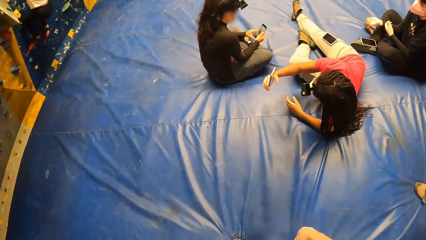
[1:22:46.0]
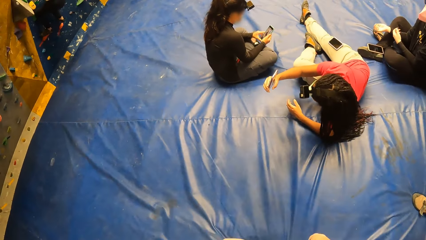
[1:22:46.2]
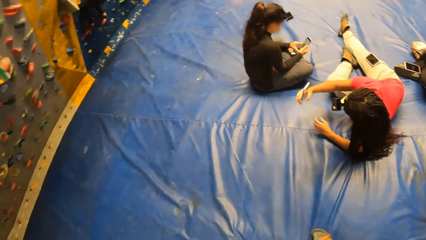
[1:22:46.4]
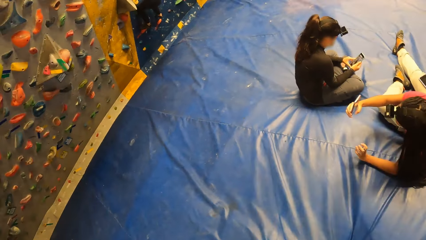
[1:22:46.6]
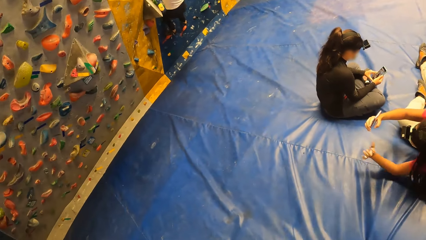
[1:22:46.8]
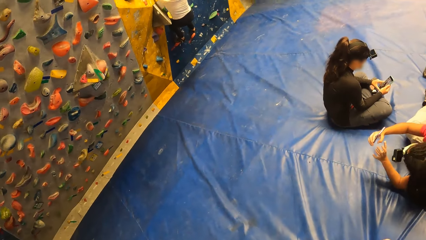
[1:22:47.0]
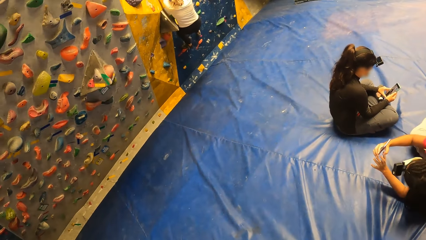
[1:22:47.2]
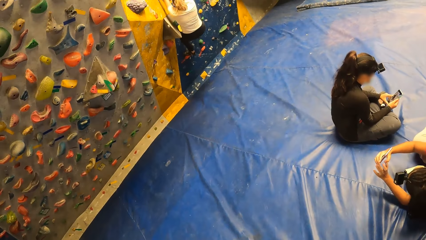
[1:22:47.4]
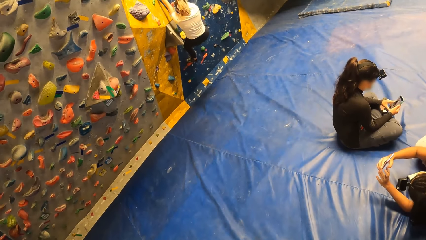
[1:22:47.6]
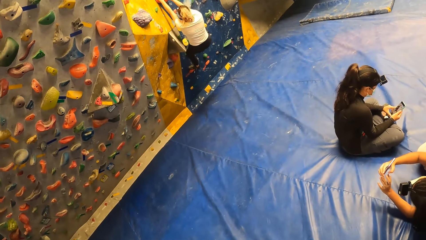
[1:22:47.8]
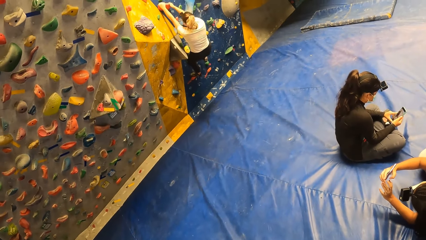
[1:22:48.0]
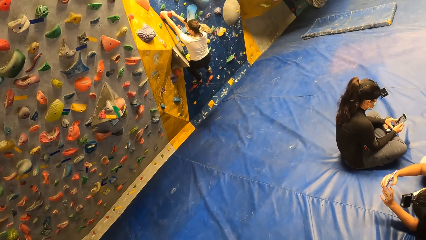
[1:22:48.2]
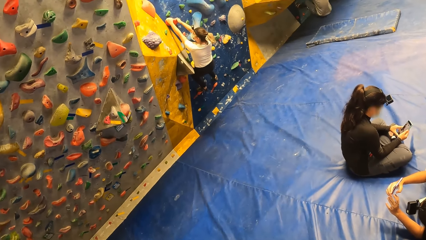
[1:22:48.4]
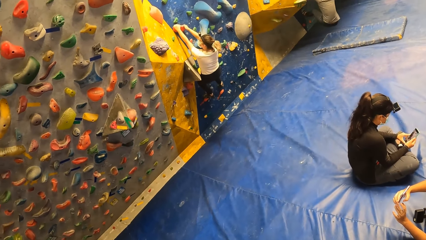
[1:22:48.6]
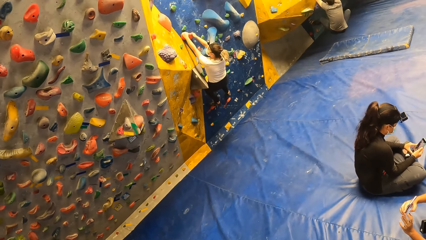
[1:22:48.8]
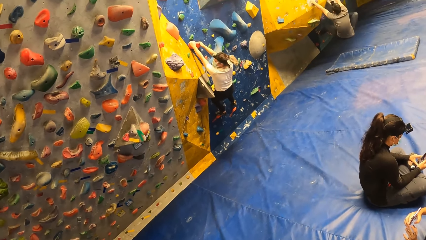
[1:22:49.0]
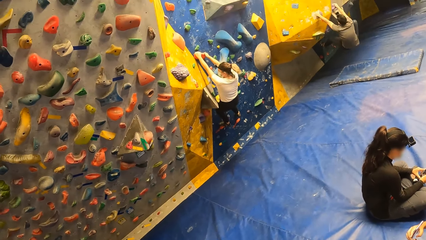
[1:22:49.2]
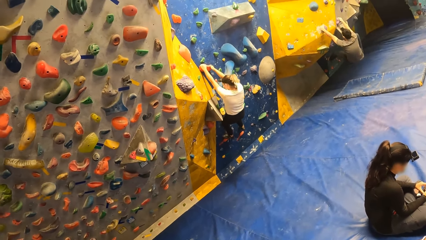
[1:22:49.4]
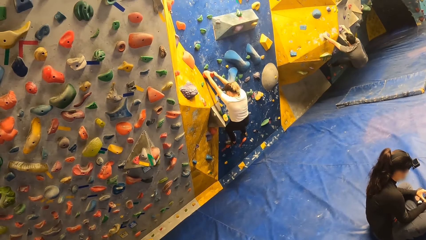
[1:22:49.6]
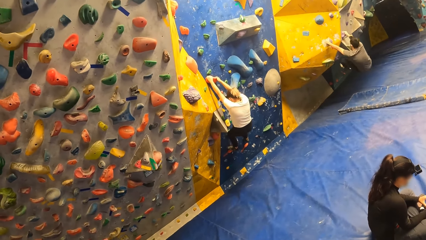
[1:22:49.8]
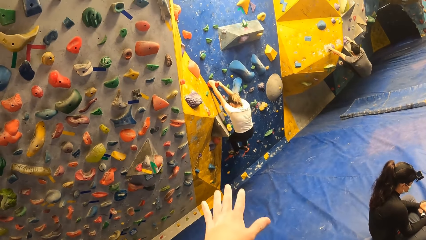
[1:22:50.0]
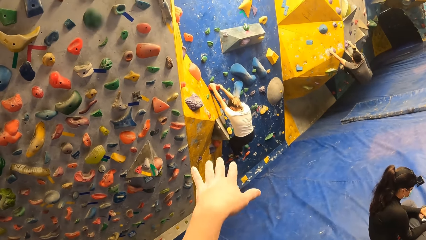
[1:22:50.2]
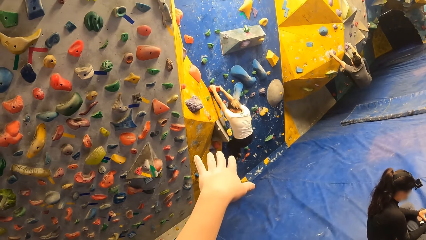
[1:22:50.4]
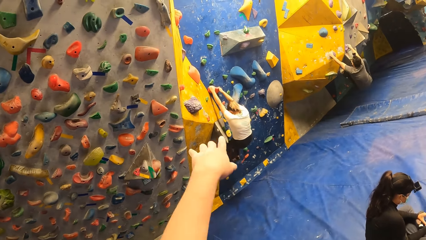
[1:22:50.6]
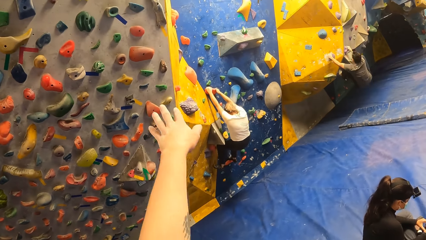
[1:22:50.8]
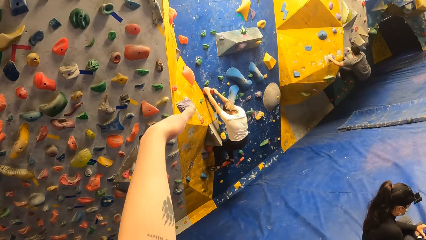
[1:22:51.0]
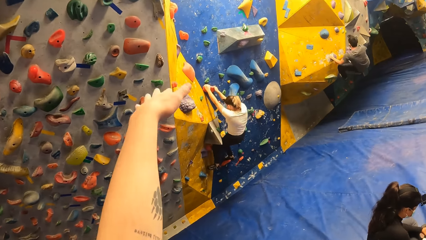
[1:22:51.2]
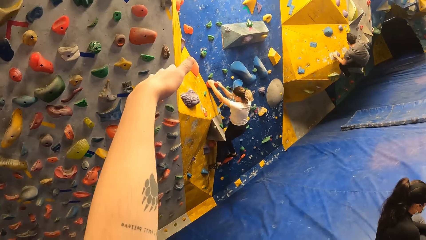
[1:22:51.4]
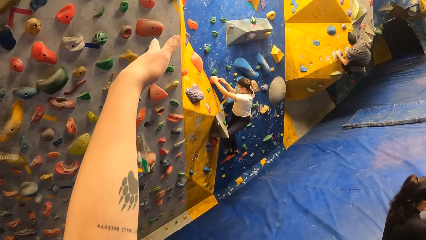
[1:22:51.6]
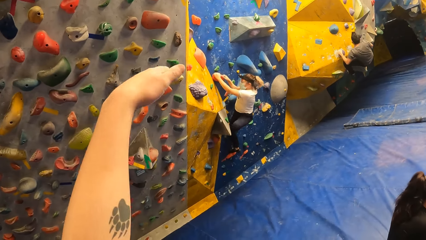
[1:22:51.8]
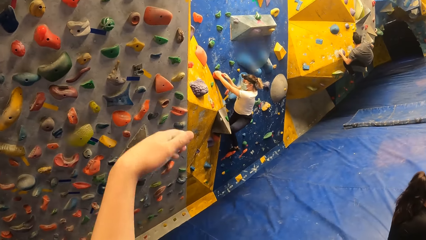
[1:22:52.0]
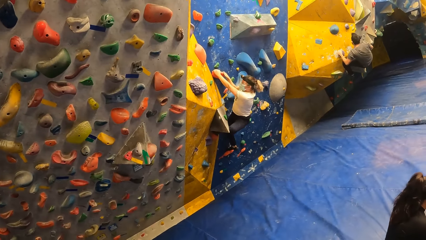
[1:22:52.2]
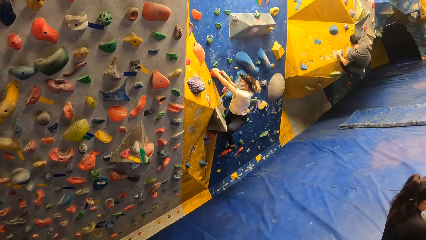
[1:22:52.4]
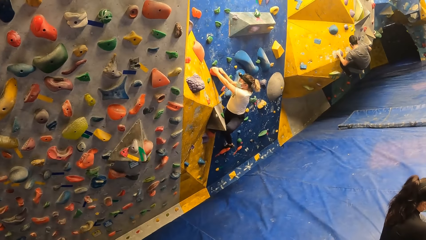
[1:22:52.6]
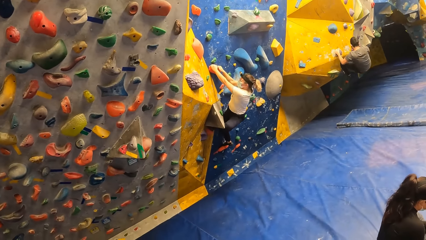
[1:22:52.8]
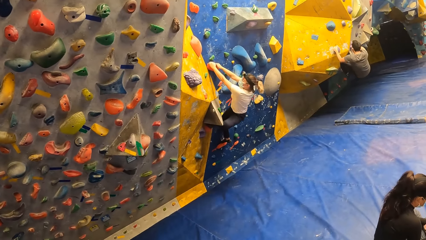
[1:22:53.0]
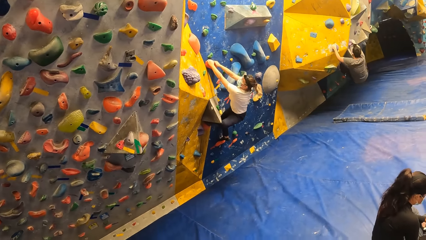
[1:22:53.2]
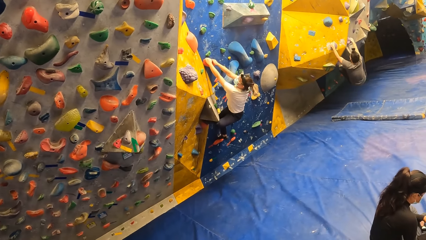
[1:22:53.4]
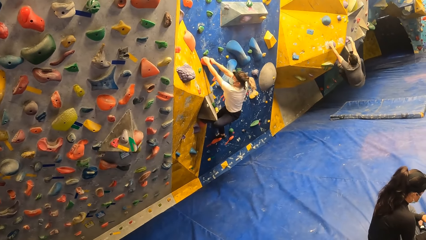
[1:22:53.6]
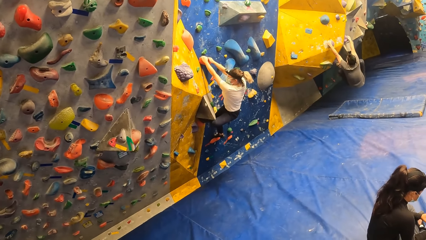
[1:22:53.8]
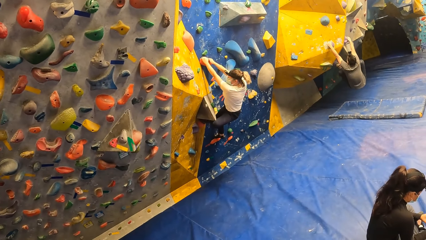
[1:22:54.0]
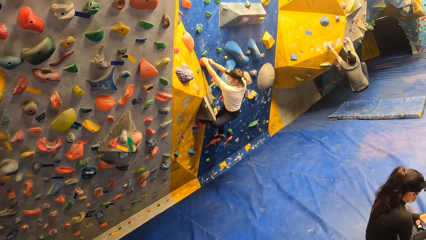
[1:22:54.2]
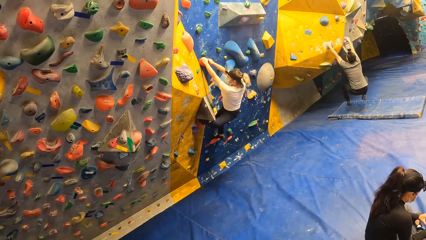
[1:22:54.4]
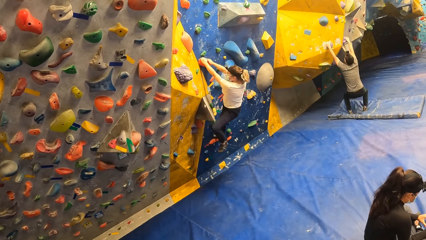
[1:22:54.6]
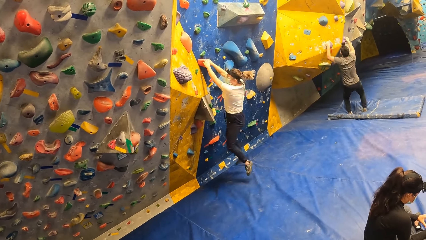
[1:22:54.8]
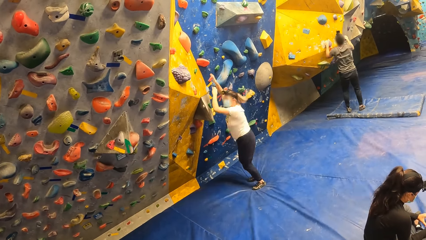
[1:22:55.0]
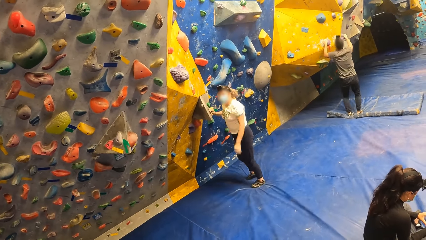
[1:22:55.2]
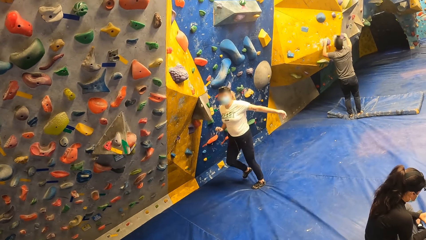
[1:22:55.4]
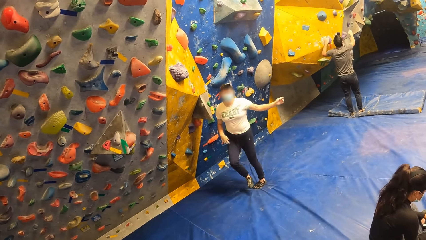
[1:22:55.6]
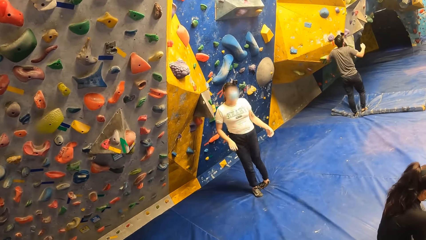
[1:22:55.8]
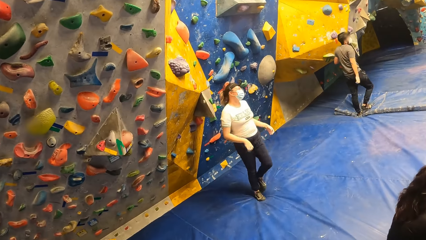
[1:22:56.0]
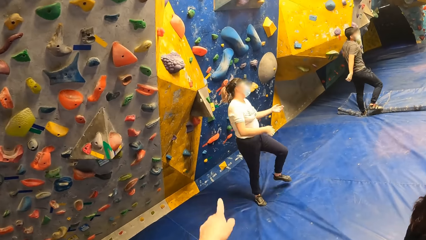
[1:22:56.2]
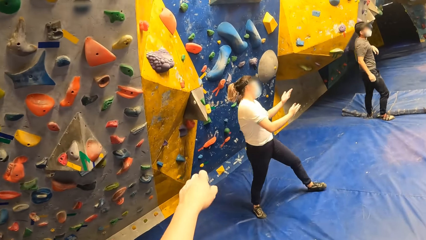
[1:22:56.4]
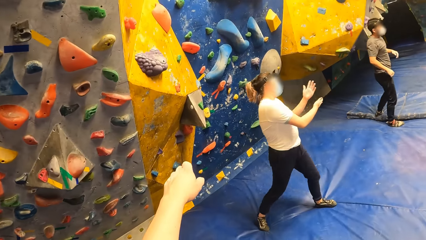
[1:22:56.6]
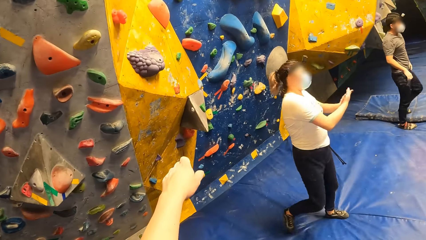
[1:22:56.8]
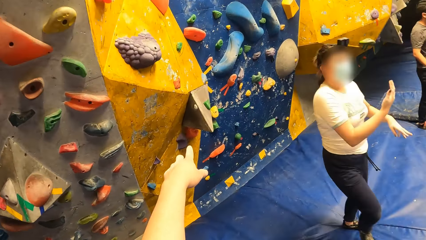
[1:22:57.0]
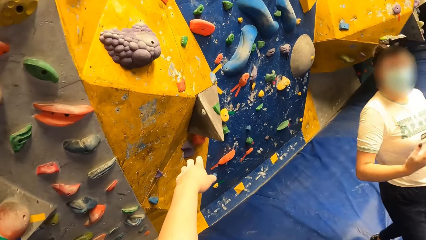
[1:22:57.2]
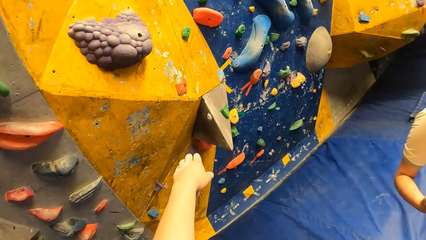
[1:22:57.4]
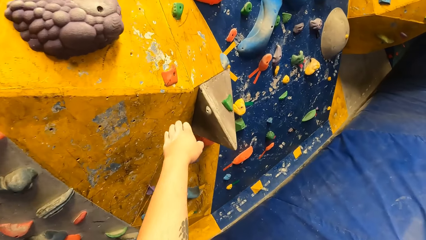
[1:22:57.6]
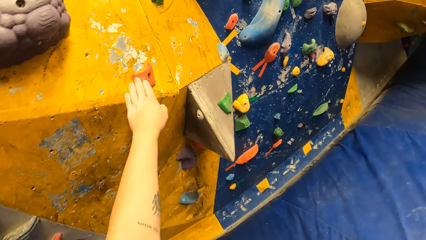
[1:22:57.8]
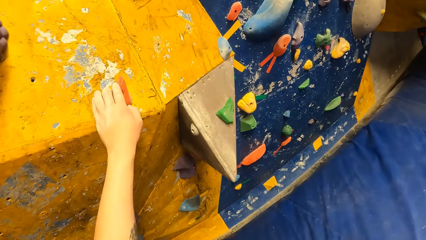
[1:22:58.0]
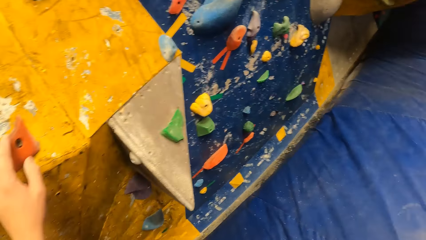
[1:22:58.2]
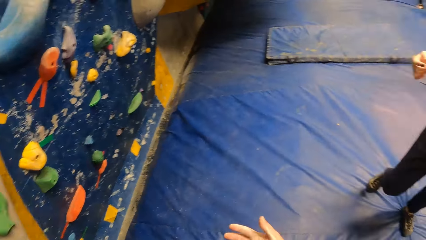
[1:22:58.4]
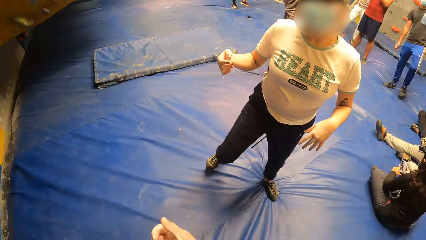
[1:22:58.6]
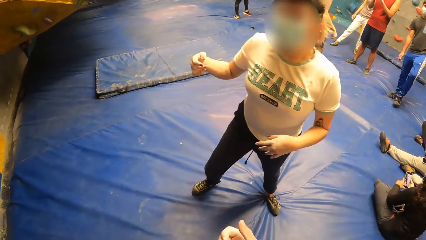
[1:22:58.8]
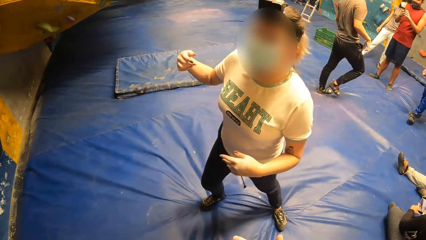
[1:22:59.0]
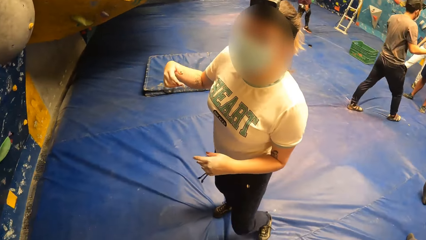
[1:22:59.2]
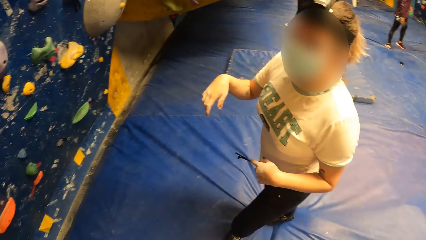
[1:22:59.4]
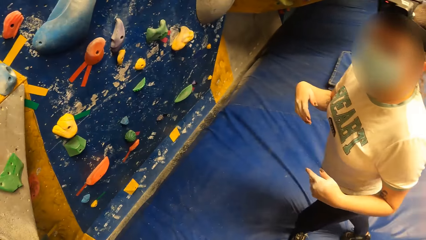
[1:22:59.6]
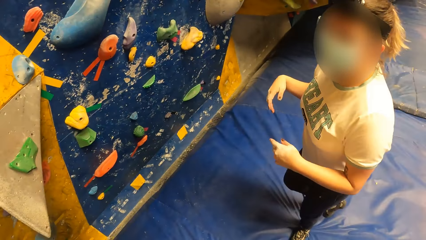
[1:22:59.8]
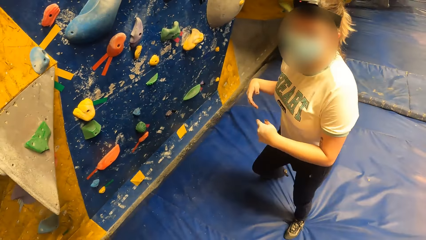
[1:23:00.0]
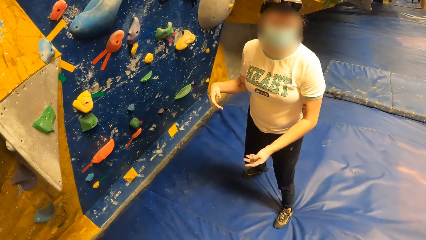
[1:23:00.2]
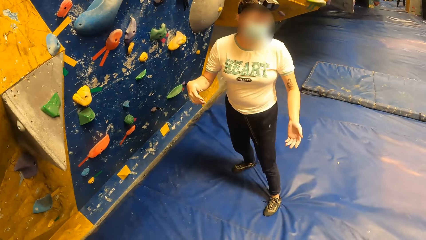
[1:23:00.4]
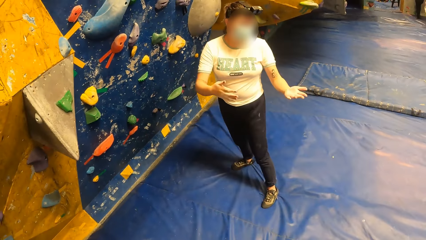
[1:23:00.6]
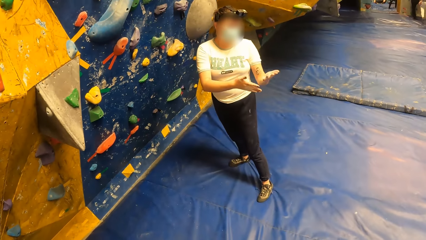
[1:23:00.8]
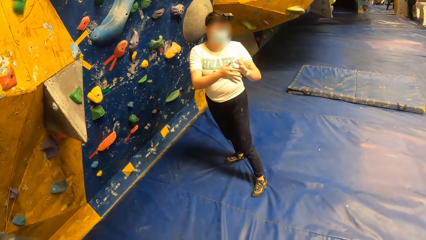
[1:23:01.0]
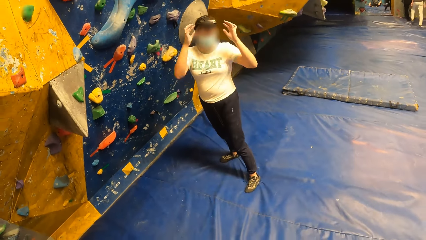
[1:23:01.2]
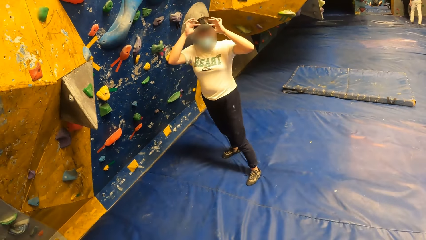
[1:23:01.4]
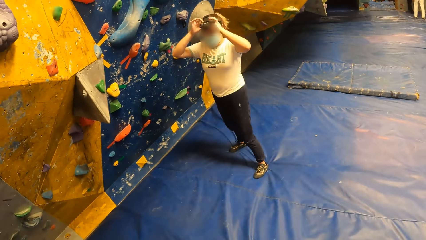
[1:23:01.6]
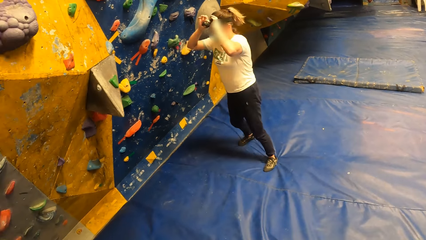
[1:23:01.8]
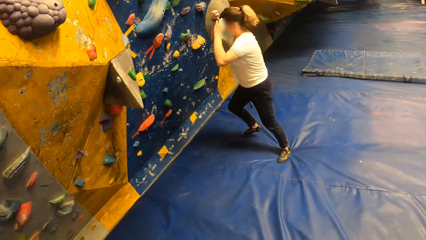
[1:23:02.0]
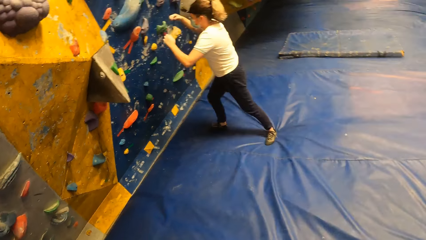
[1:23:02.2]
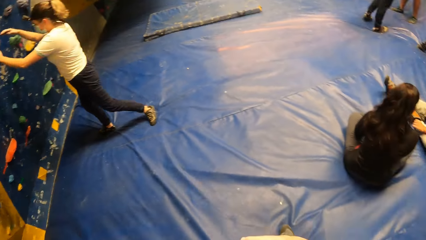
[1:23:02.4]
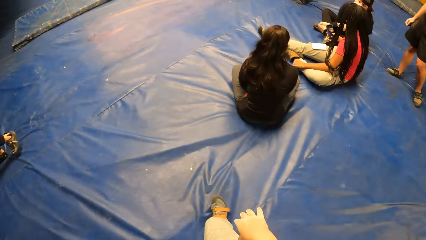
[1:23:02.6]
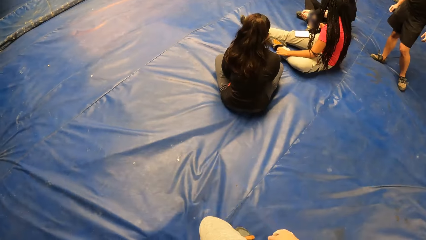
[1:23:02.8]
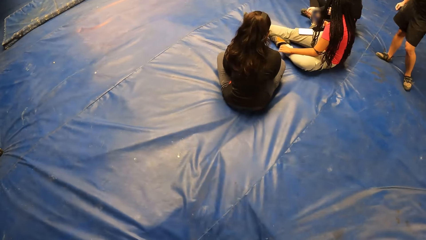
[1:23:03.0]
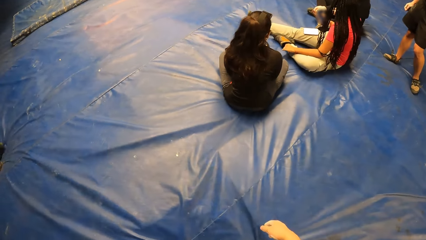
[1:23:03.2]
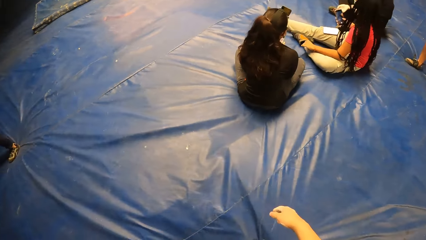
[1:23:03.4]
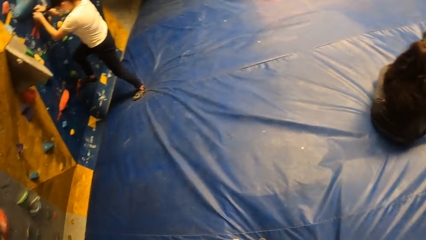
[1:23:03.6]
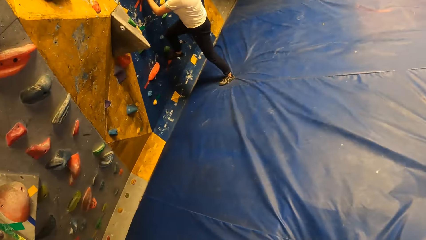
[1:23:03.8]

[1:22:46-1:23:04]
A man climbs the climbing wall. The camera wearer points at the wall with the hand. The man climbs down the climbing wall. A woman climbs down the climbing wall. The man walks around. The camera wearer walks around. The woman walks around. The camera wearer holds the climbing wall. They point at the wall. They look around. The woman walks around. The woman converses with the camera wearer and touches the camera. The camera wearer looks around.
